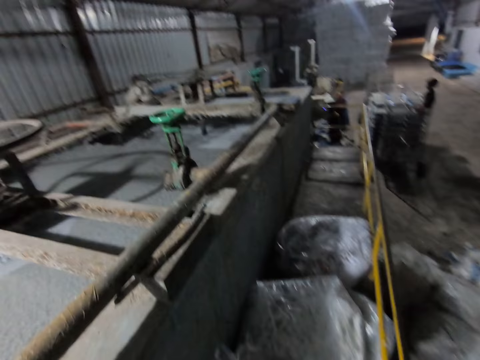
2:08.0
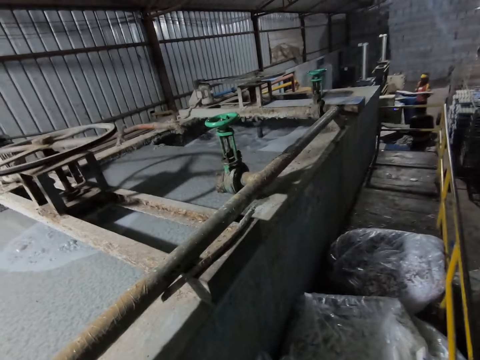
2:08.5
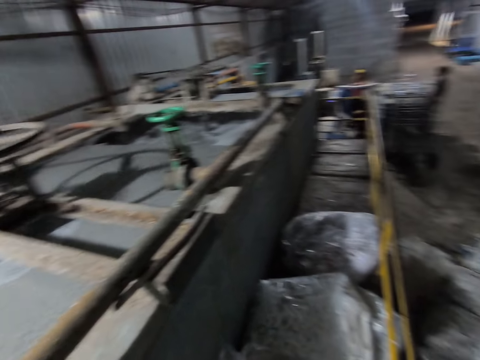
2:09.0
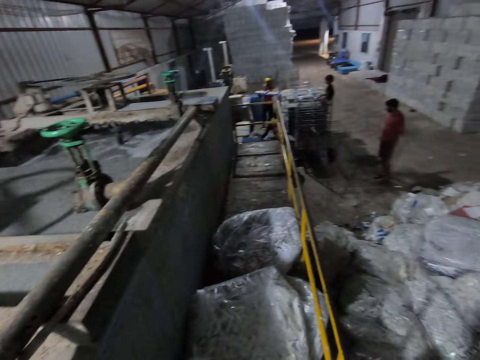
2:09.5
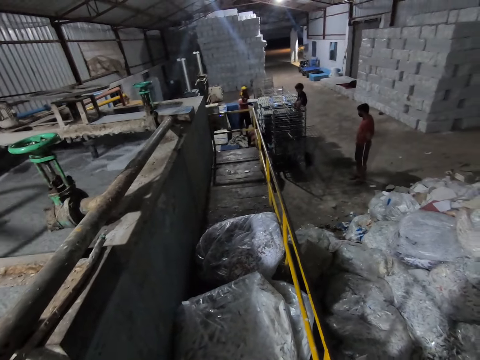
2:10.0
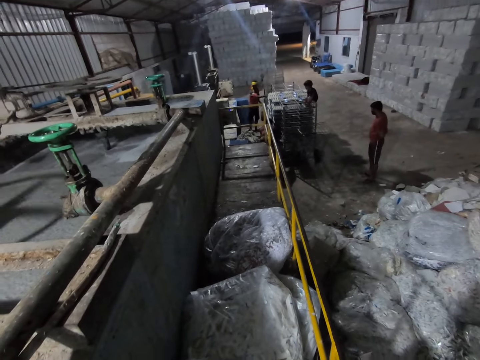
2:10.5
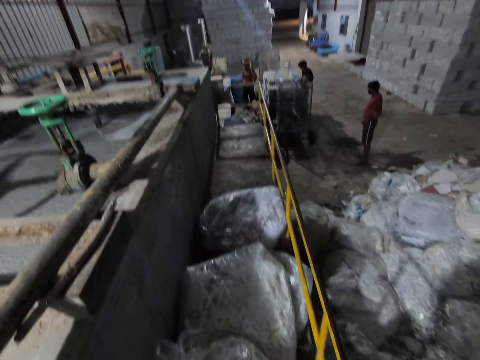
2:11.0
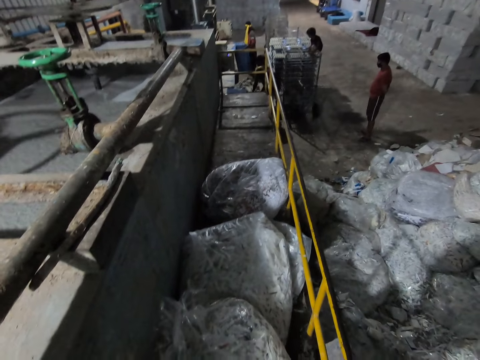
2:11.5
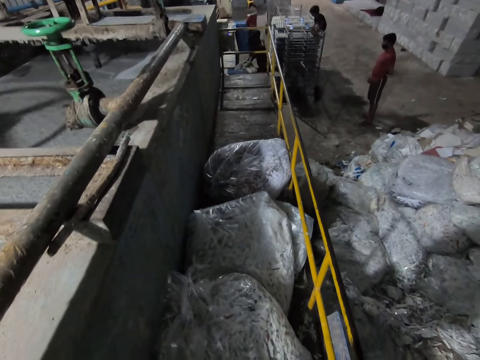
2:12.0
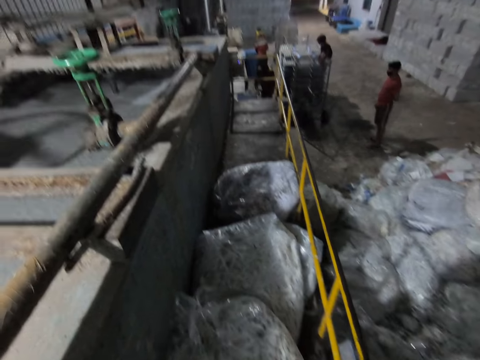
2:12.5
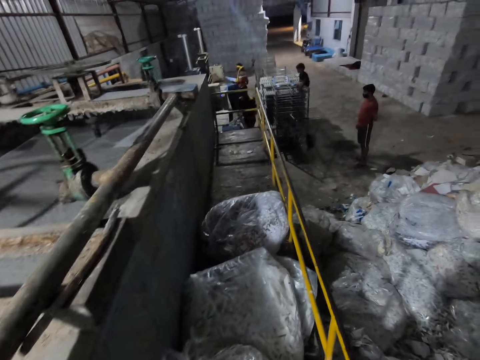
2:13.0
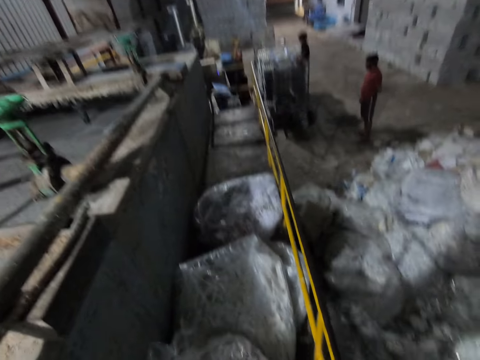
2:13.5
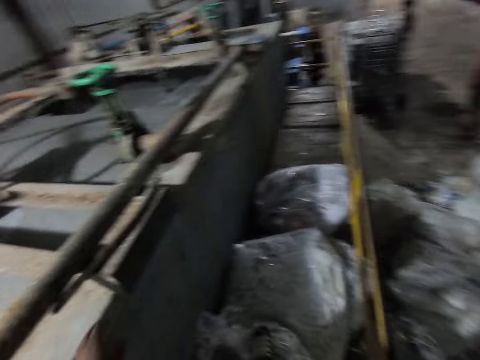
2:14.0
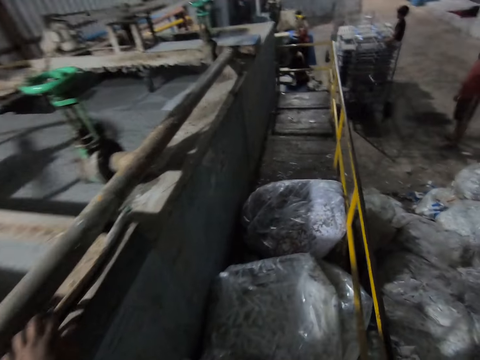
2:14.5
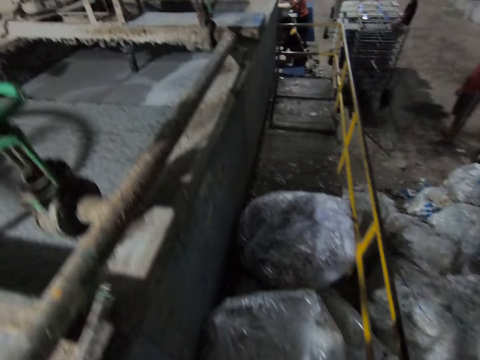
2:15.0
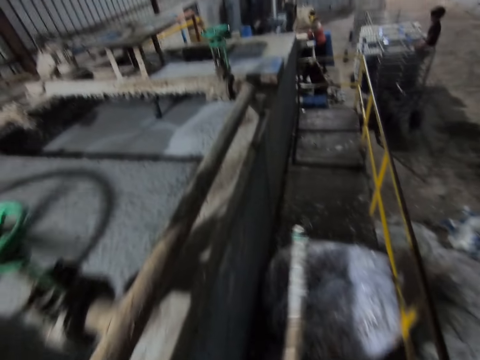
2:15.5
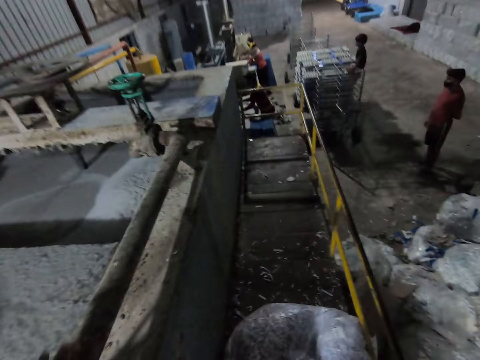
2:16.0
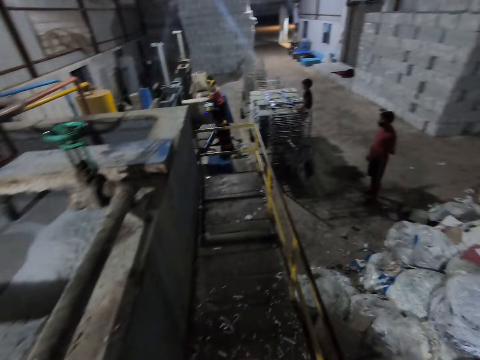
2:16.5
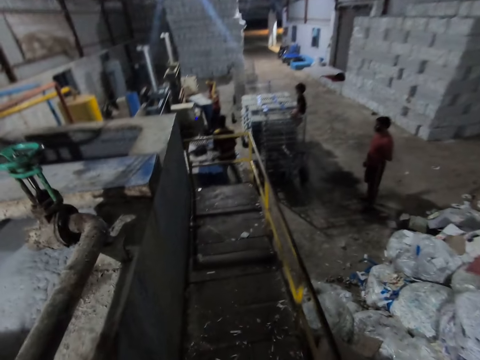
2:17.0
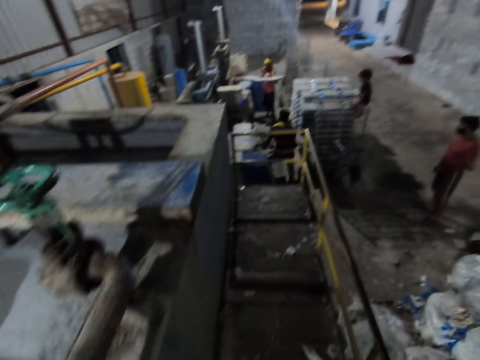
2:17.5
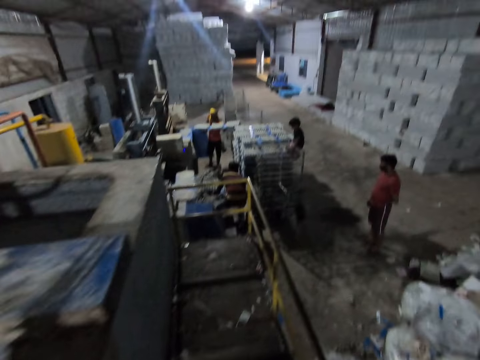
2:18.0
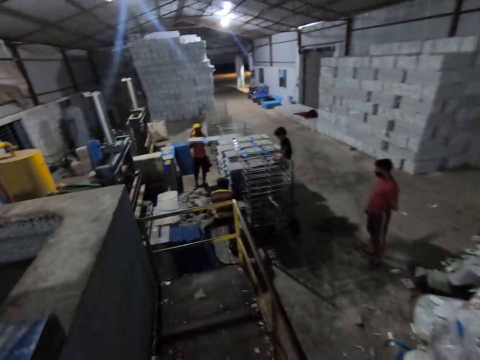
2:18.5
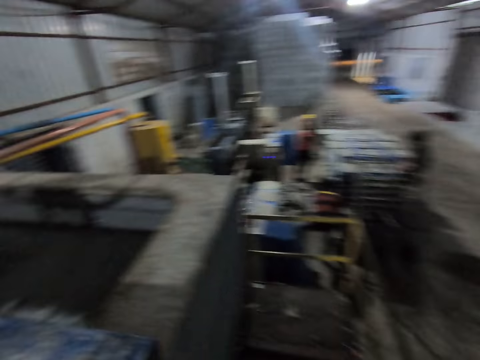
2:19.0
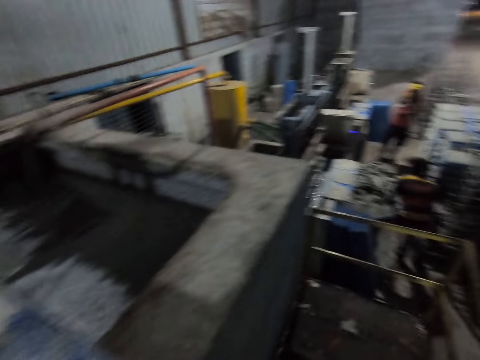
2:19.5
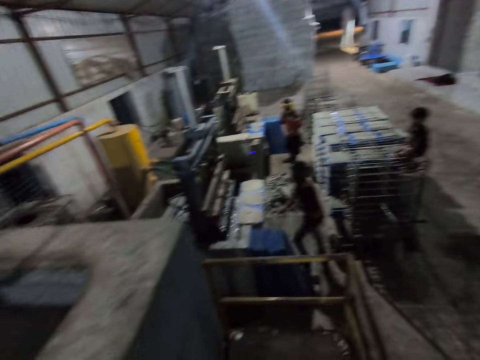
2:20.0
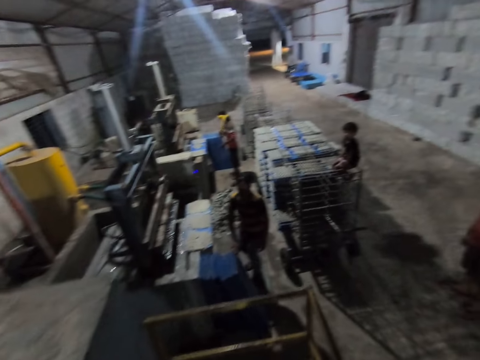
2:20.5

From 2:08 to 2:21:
The camera wearer picks up a rod. They throw the rod. They walk to the edge of the railing in the warehouse. A man places a board in a tray rack with both hands.

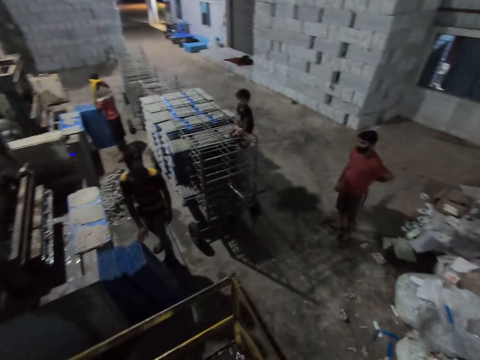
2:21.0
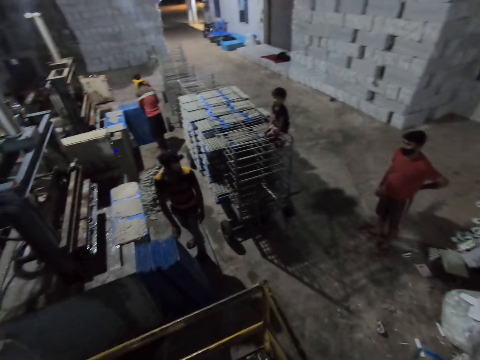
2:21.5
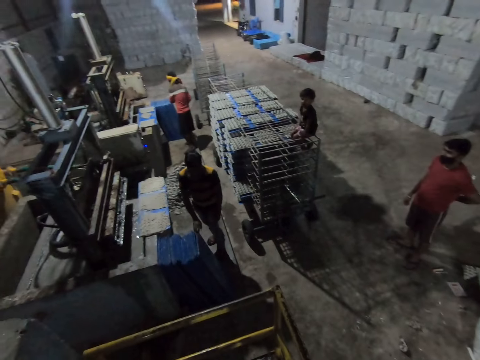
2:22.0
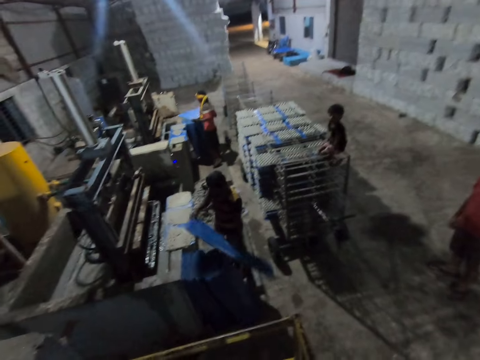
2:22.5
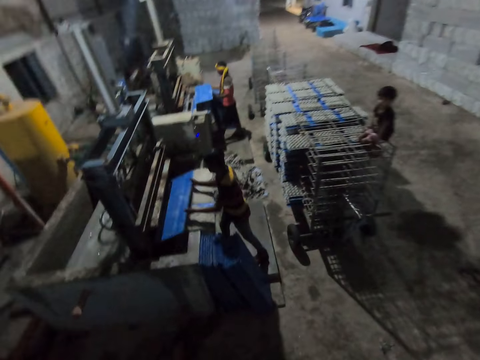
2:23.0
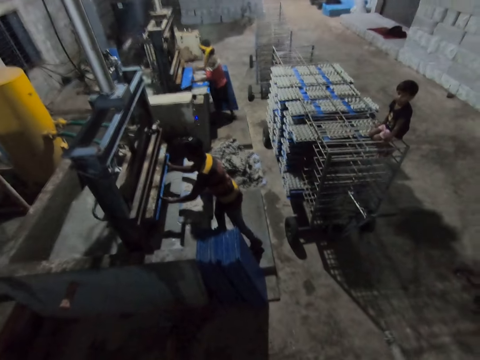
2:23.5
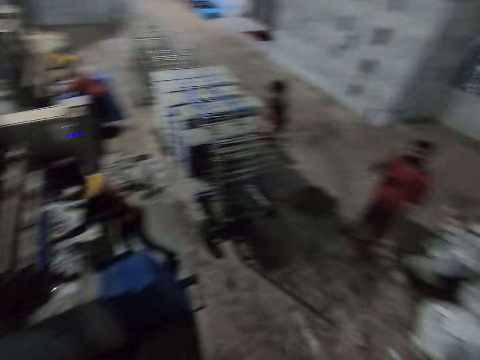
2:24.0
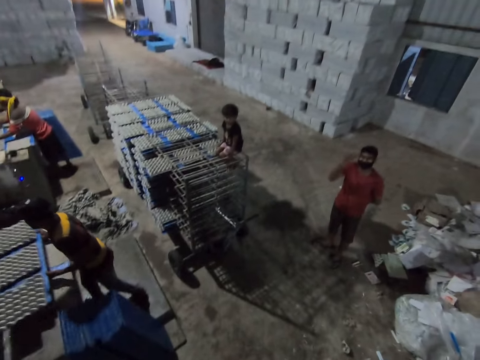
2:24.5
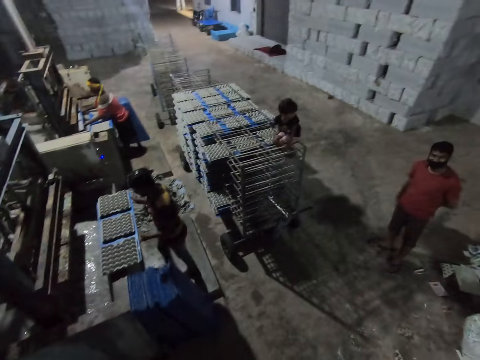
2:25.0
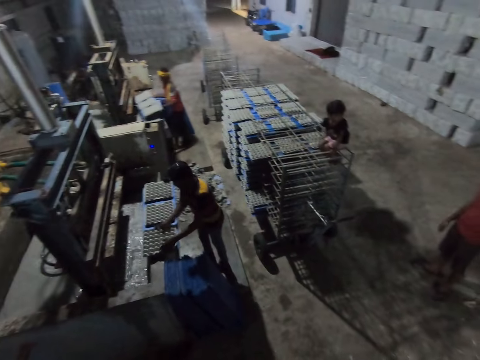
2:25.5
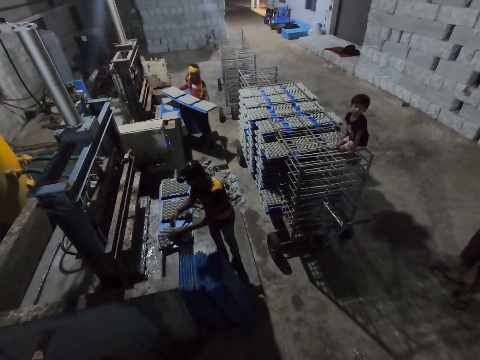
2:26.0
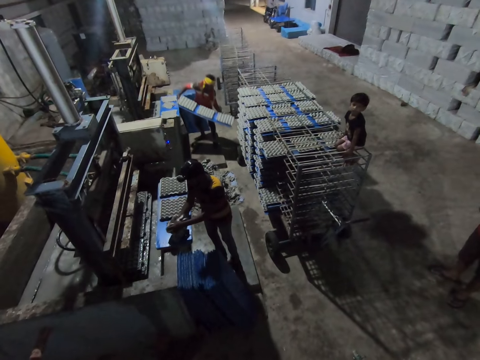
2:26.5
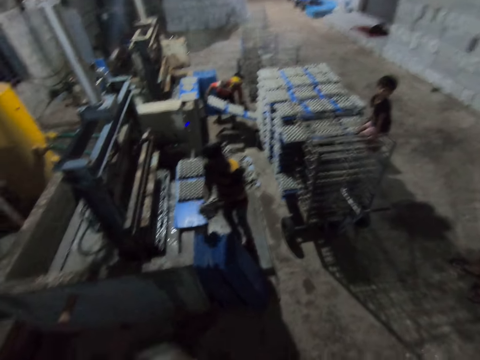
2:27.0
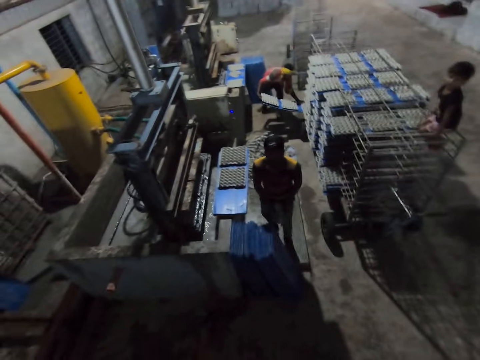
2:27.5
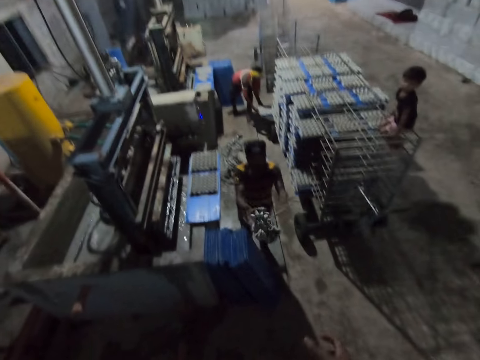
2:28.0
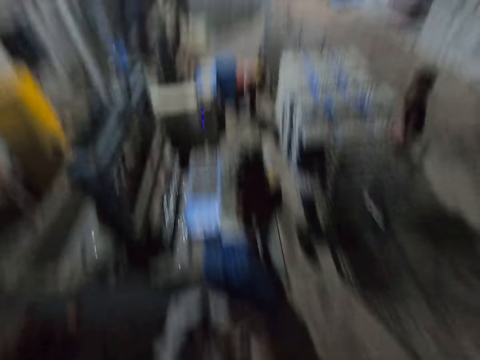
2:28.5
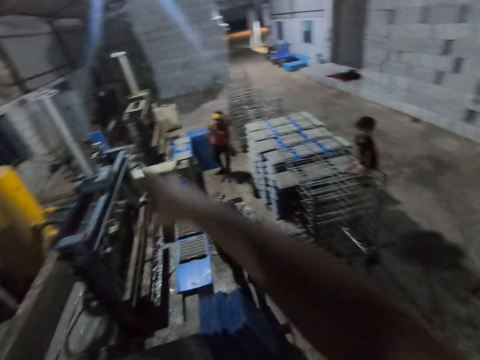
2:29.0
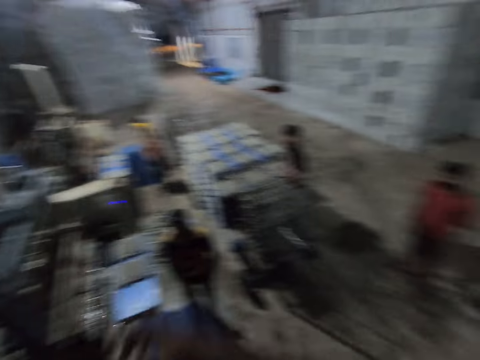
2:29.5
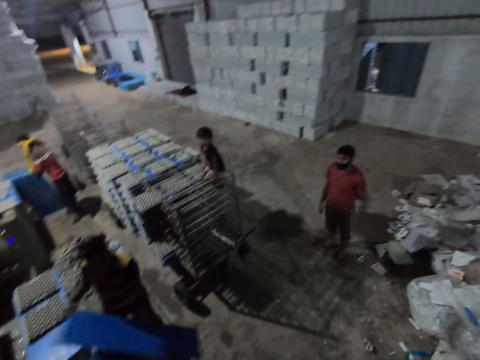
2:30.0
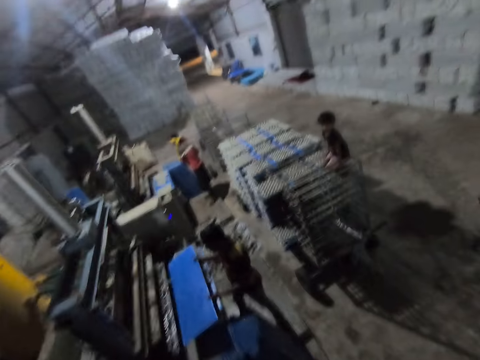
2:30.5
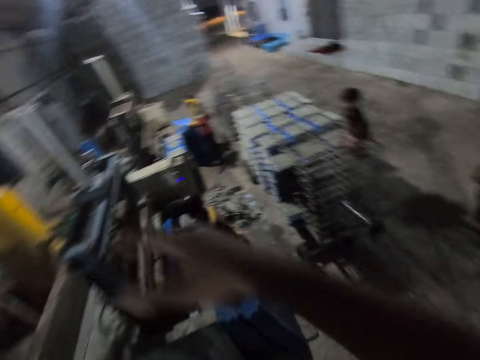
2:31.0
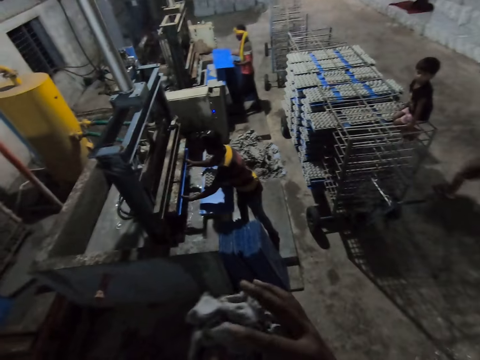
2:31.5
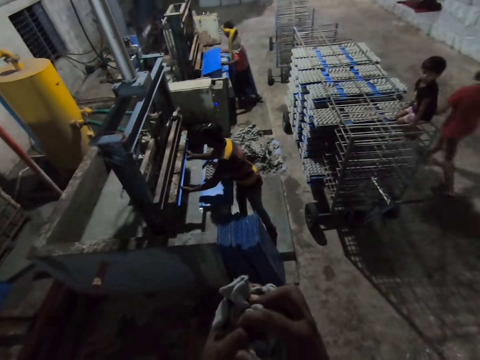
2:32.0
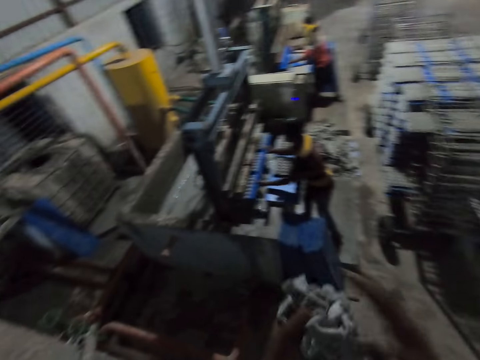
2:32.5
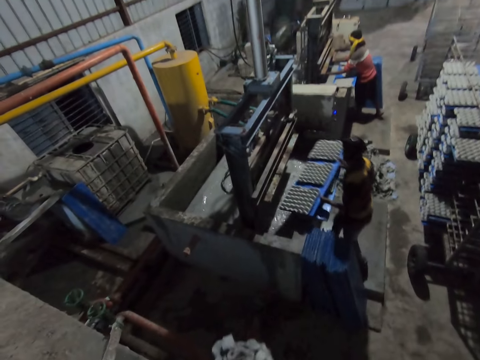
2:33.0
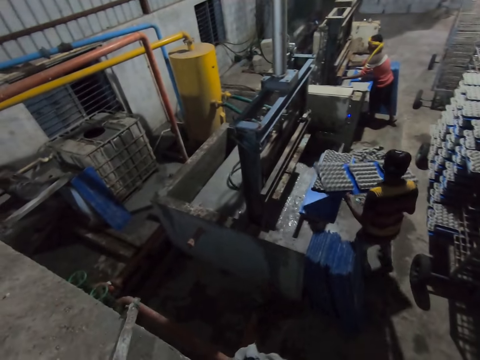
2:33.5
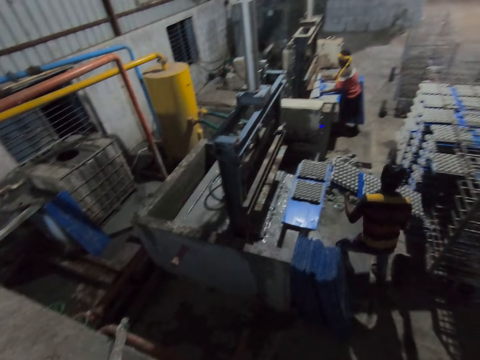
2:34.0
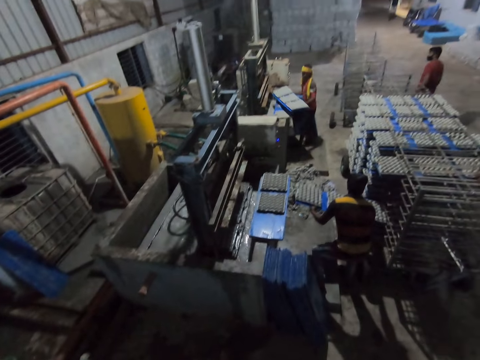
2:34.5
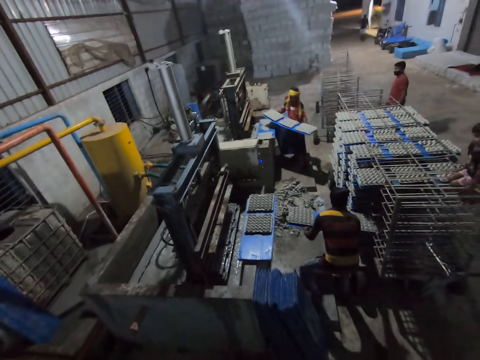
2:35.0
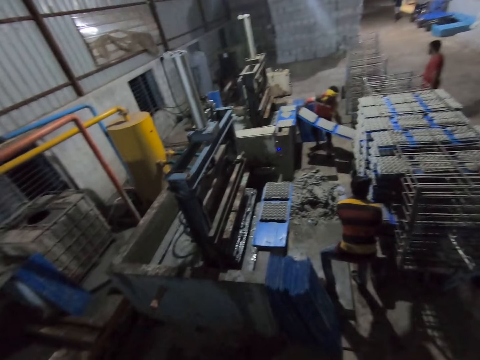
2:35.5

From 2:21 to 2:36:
The man picks a board from the ground with both hands. The camera wearer talks to another man. The other man collects some egg trays from a pulp molding machine with a board in his hands. The first man collects some egg trays from the pulp molding machine with the board in his hands. The other man squeezes an egg tray on the board with both hands and holds something. The first man places the board in the tray rack with both hands. The other man throws the squeezed egg tray to the camera wearer with both hands. The camera wearer catches the squeezed egg tray from the other man with both hands. He gesticulates with his right hand and points to something. The other man picks a board from the ground with both hands and holds the board. The camera wearer gesticulates with his right hand. The first man picks a board from the ground with both hands. The other man puts the board inside the machine and collects some egg trays from the pulp molding machine with the board in his hands. The camera wearer squeezes the squeezed egg tray in both hands. The first man collects some egg trays from the pulp molding machine with the board in his hands. The other man places the board in the tray rack with both hands.
